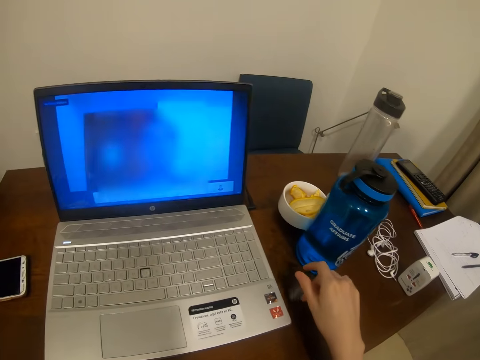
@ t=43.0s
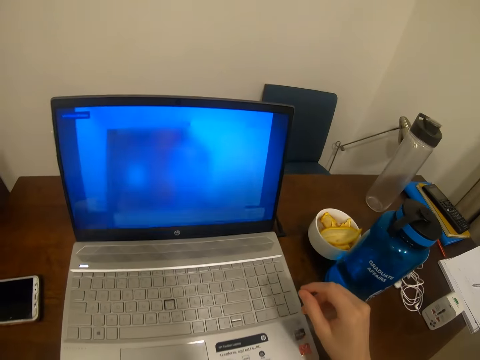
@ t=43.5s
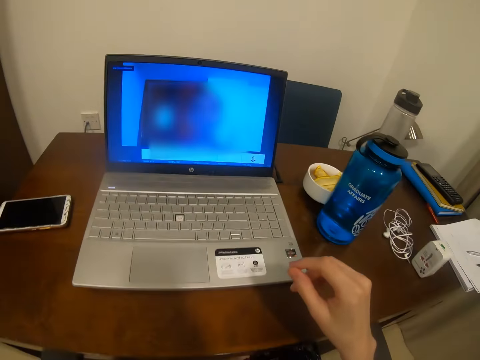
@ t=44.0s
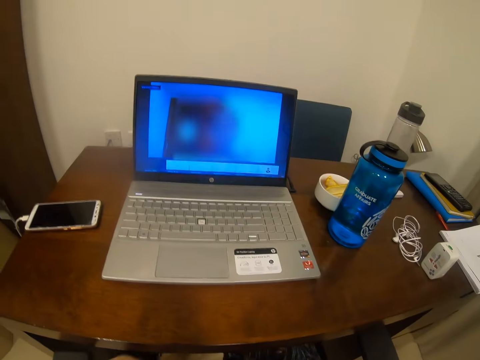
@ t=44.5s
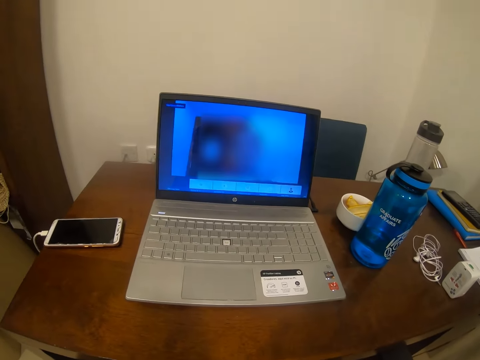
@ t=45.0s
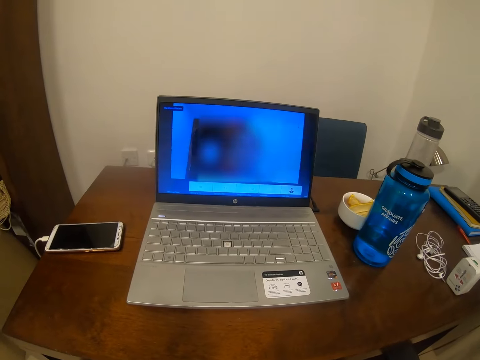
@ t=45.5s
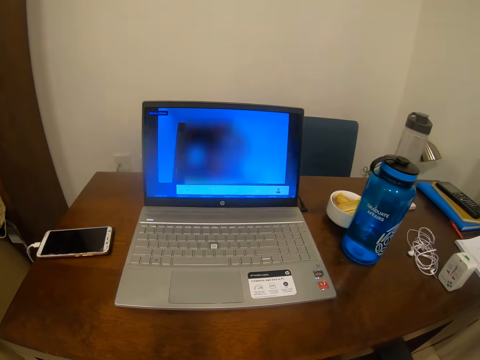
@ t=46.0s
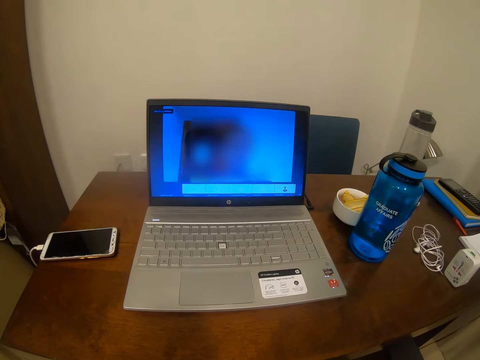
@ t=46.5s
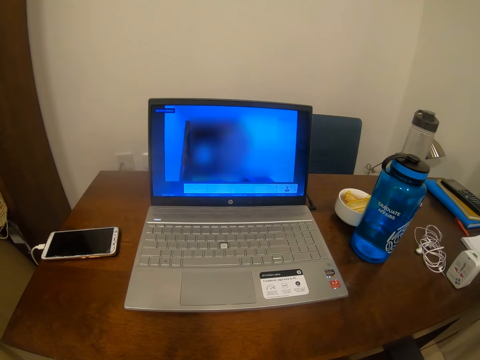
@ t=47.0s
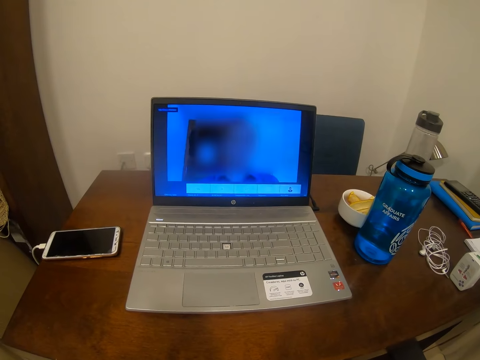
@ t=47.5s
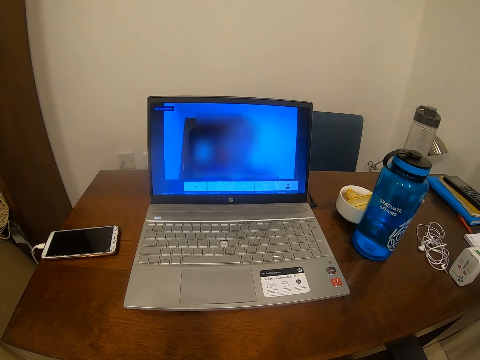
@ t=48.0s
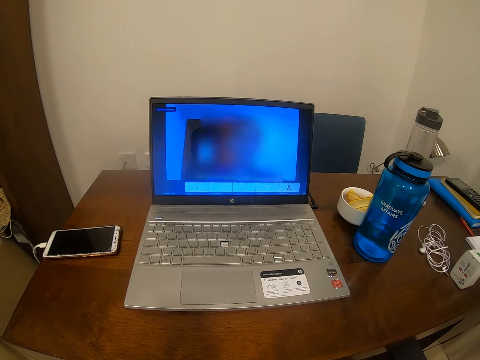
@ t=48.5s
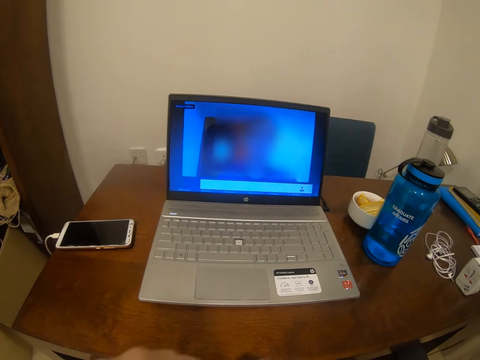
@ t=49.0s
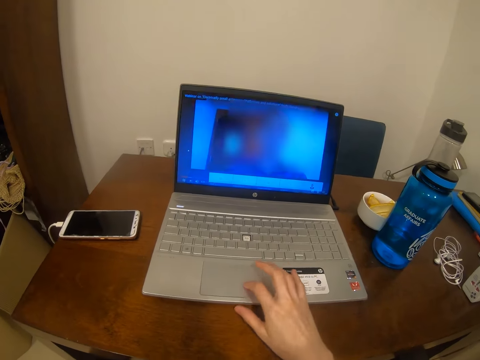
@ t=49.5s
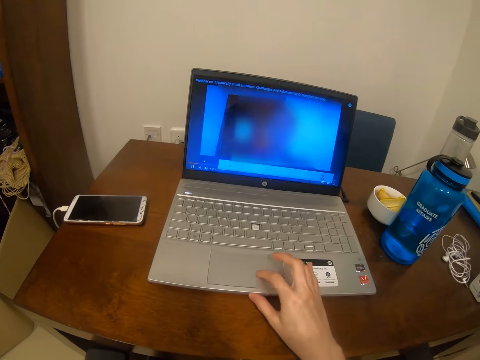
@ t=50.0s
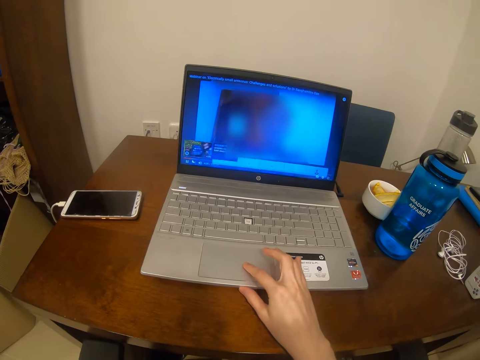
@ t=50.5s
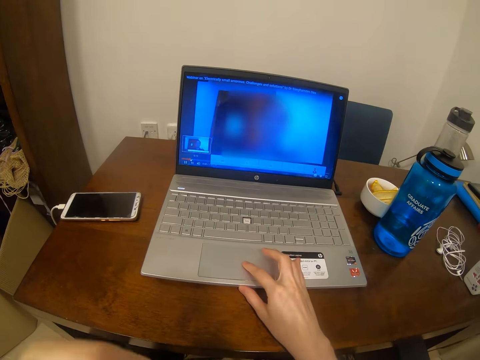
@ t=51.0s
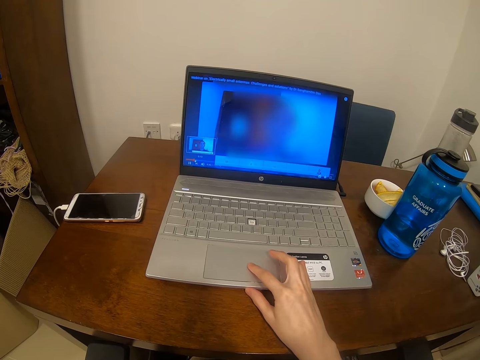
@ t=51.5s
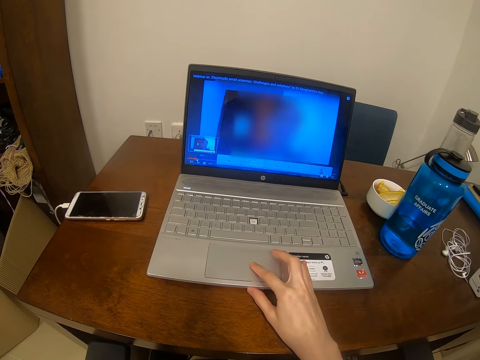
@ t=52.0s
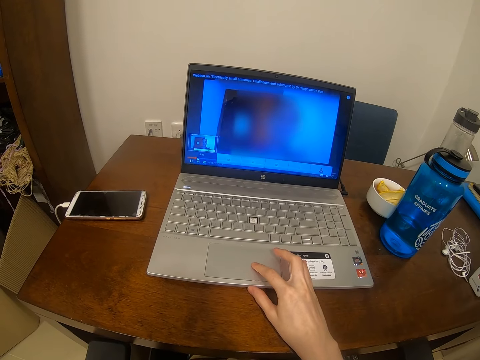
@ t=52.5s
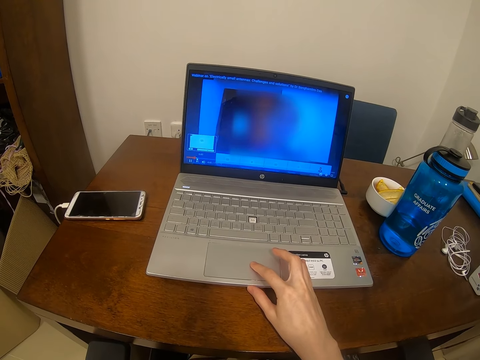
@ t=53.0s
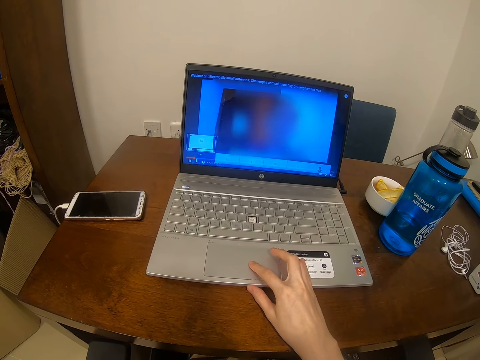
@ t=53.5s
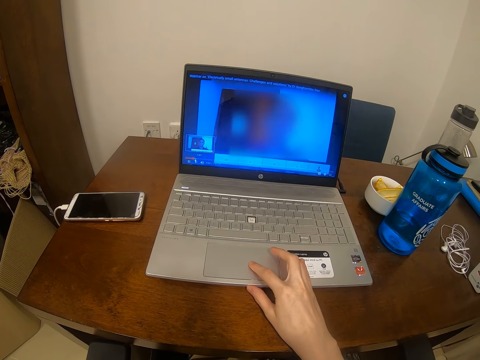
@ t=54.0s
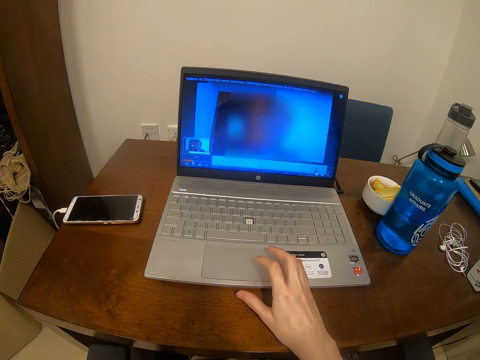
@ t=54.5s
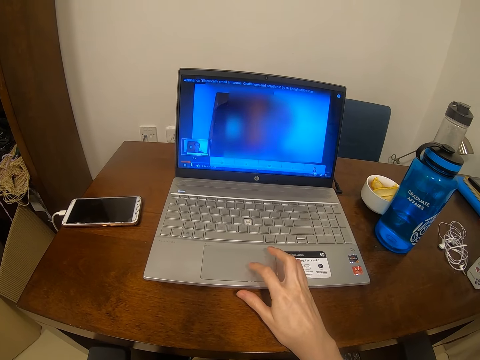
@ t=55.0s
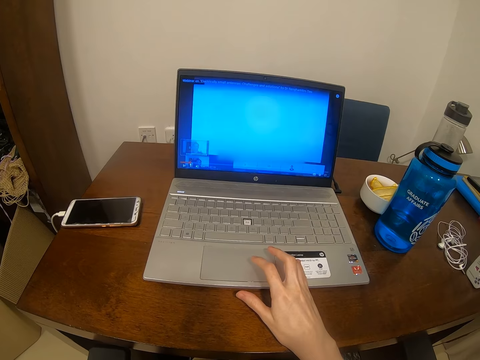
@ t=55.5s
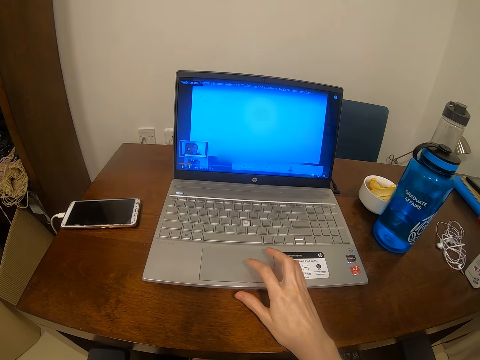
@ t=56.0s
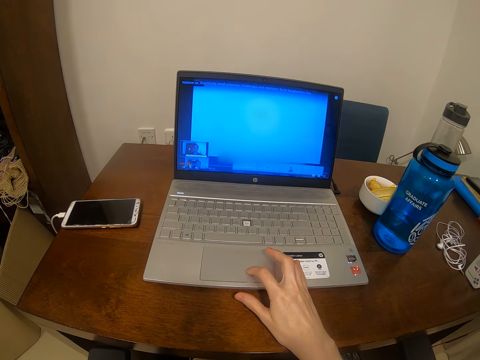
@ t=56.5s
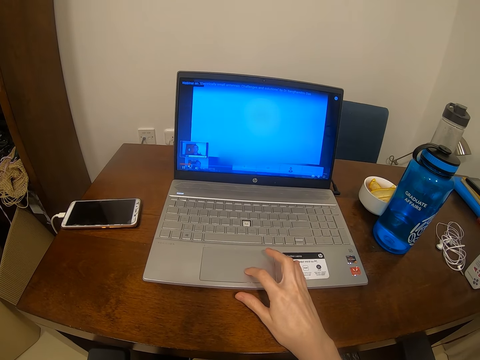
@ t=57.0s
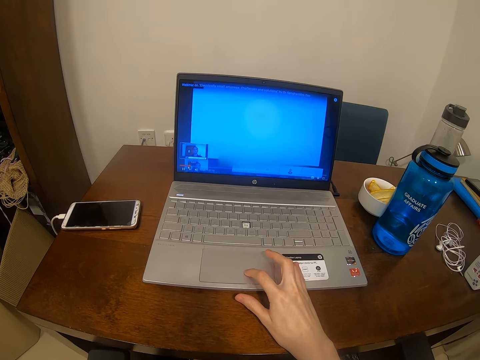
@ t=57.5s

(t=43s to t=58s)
The camera wearer looks at the laptop. They use the laptop. They touch the mouse pad with the right hand.

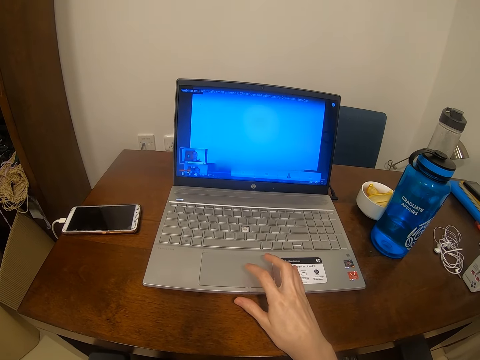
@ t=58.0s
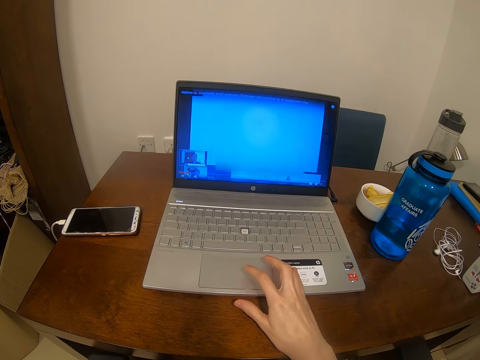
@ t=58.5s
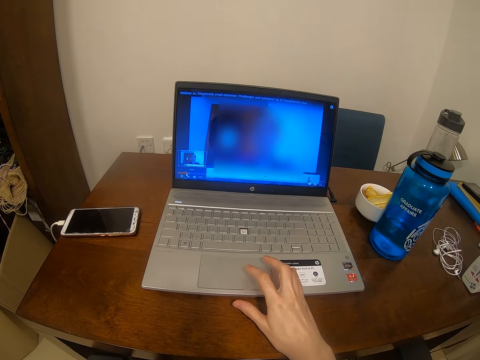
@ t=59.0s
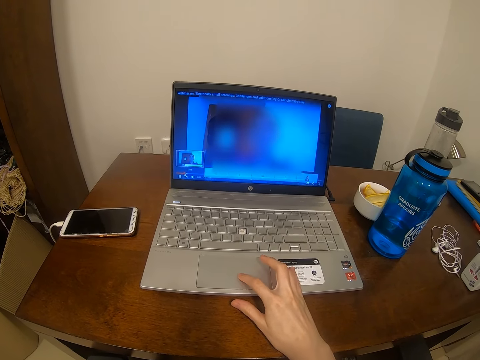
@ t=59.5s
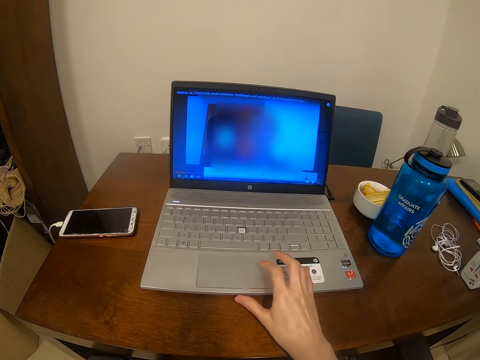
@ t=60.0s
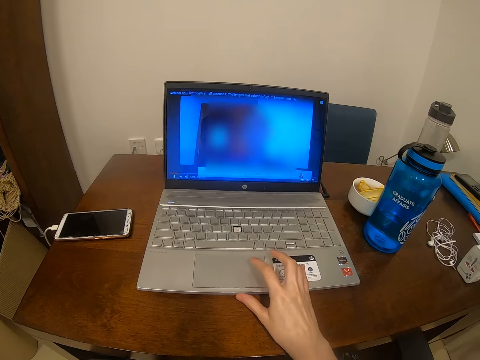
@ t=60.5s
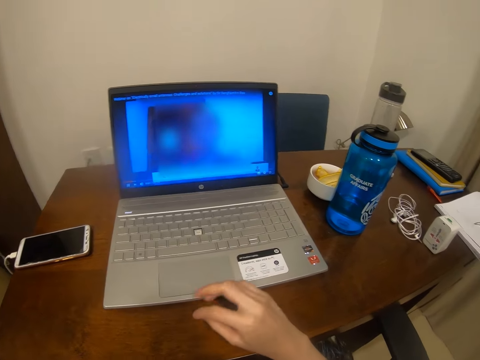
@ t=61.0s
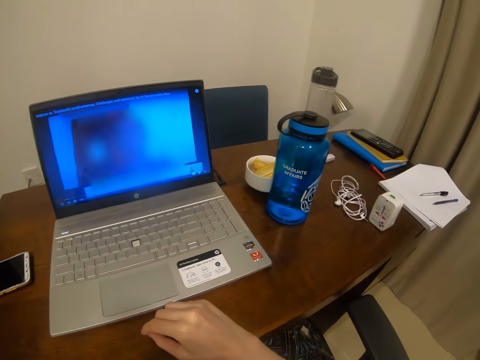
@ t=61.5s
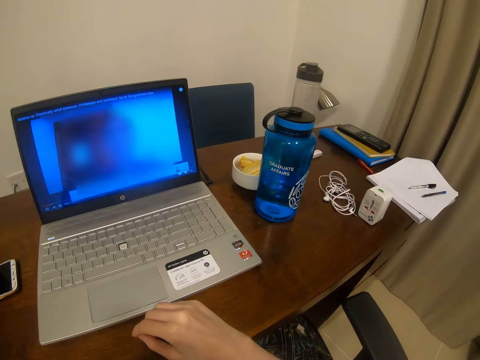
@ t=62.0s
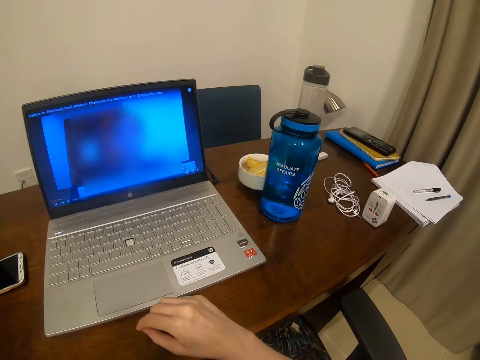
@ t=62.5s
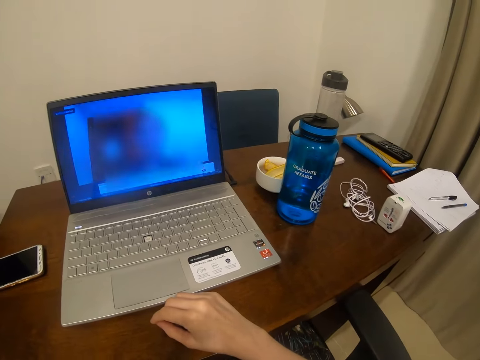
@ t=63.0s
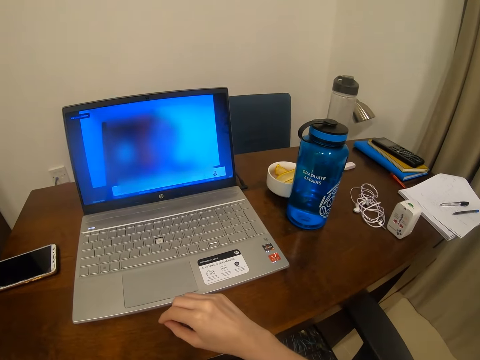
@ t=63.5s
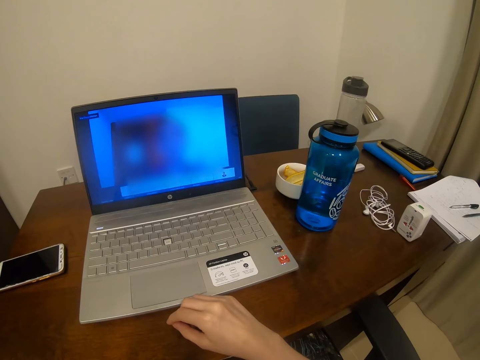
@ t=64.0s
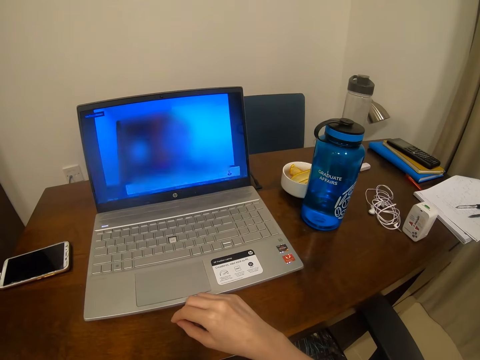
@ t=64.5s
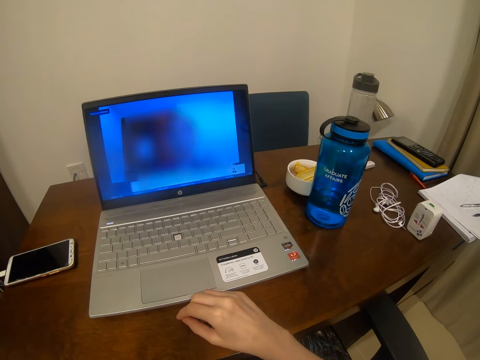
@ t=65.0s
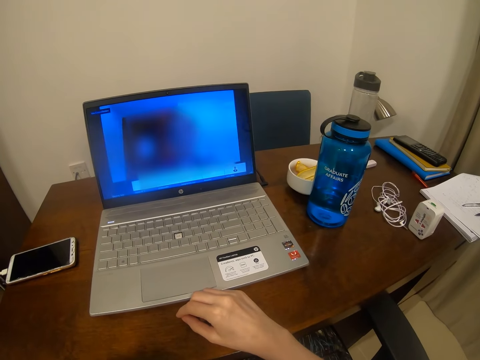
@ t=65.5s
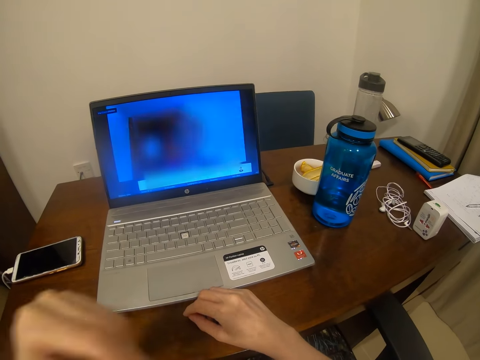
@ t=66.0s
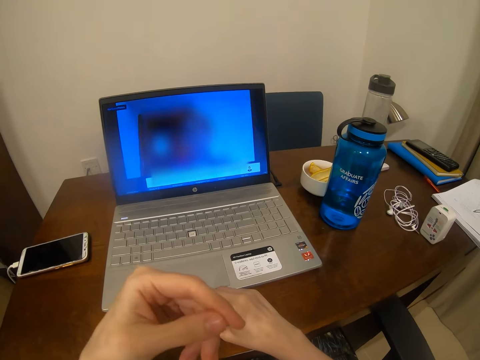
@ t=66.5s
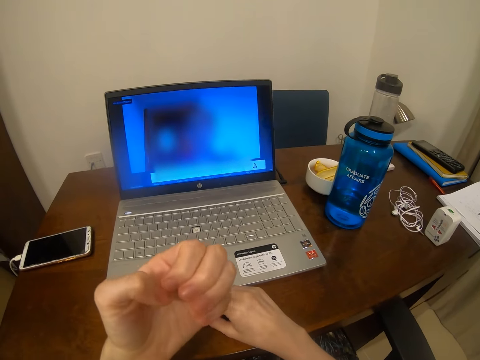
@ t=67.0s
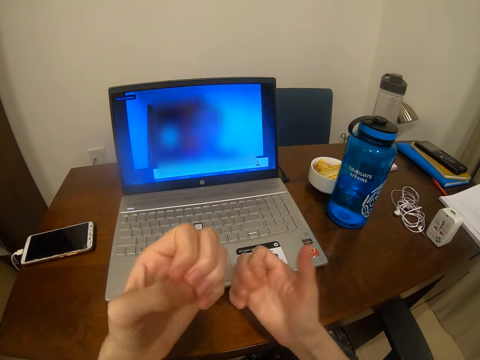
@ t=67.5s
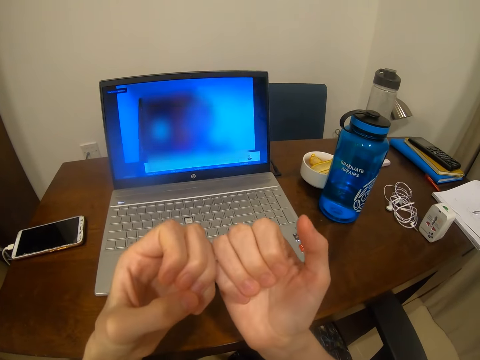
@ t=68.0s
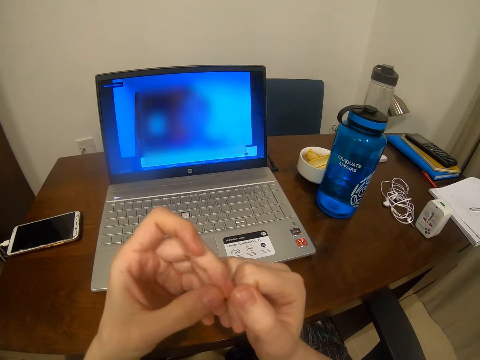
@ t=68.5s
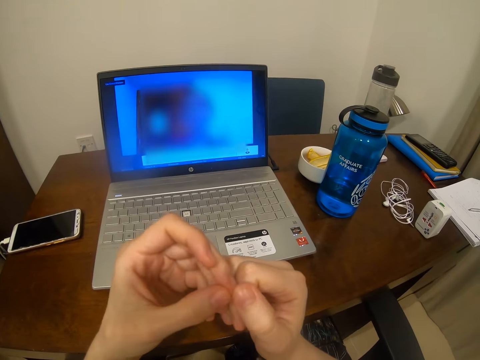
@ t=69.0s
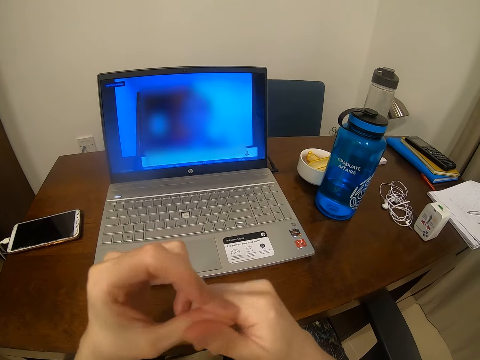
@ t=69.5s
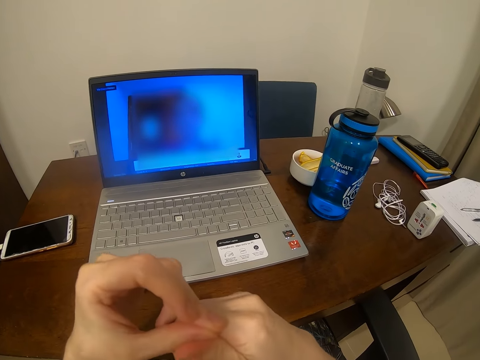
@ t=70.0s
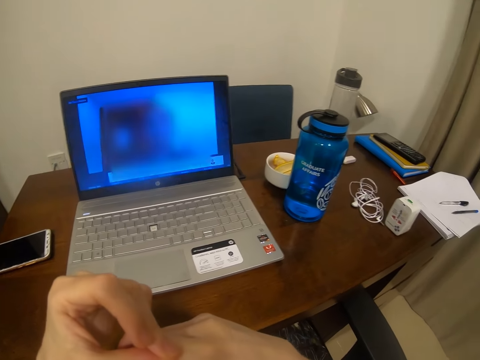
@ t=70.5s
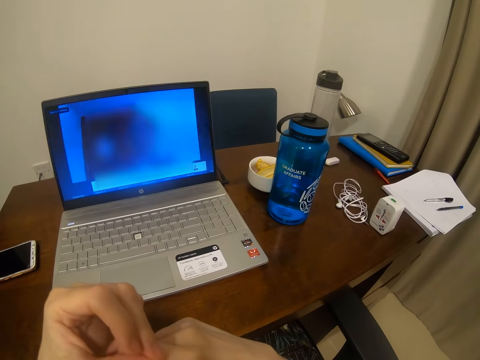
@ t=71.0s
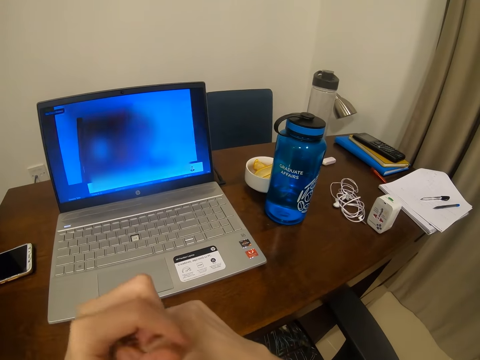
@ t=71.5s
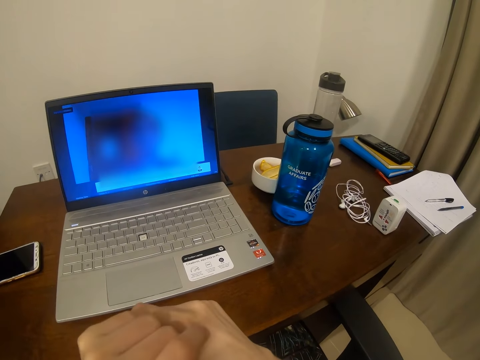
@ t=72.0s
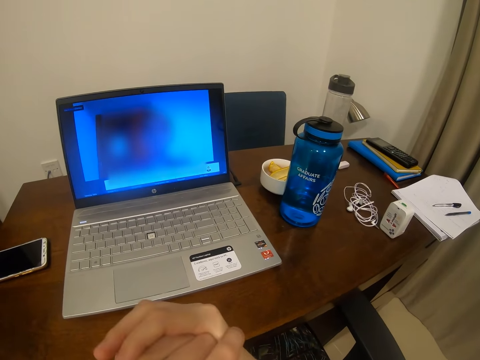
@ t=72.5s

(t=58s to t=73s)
The camera wearer touches the table with the right hand. She looks at her left hand nails. She looks at her nails. She moves her fingers.
